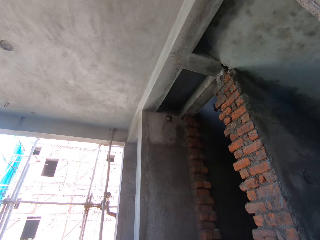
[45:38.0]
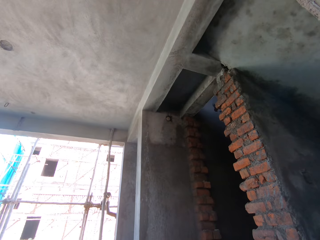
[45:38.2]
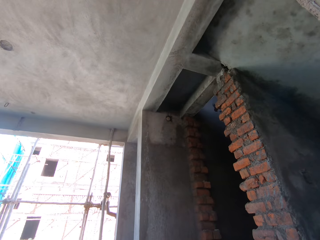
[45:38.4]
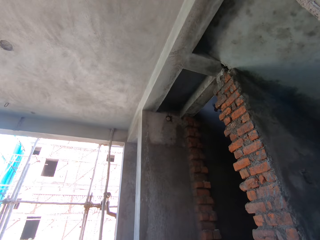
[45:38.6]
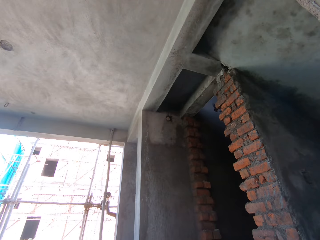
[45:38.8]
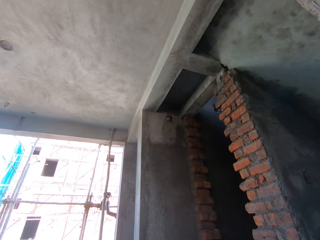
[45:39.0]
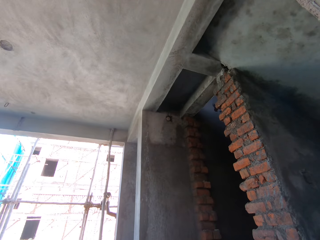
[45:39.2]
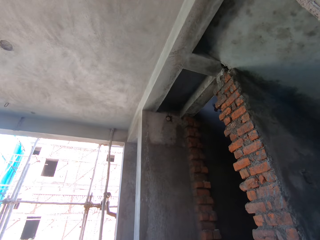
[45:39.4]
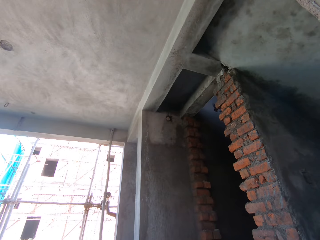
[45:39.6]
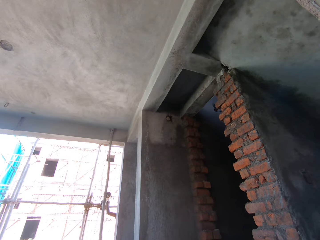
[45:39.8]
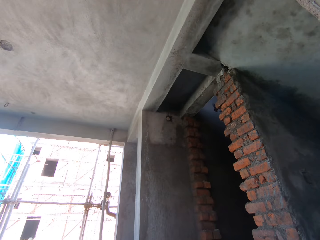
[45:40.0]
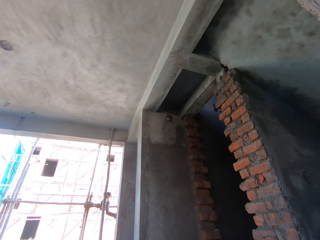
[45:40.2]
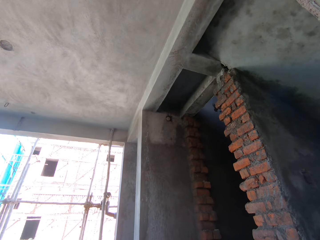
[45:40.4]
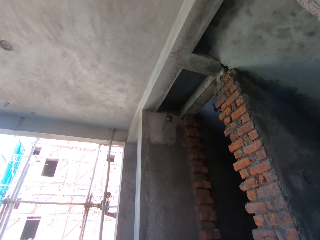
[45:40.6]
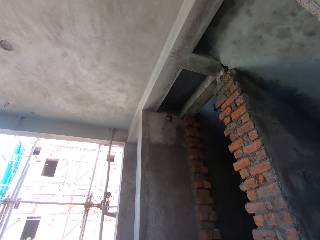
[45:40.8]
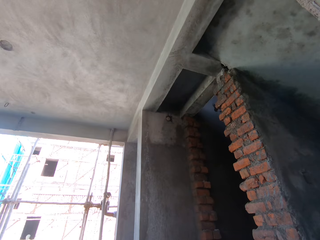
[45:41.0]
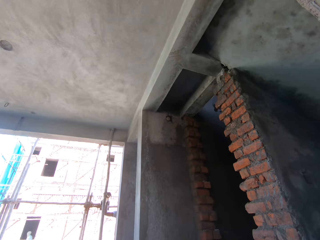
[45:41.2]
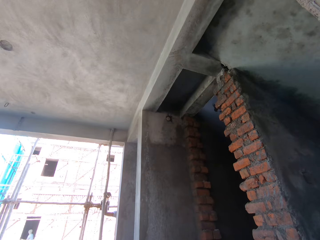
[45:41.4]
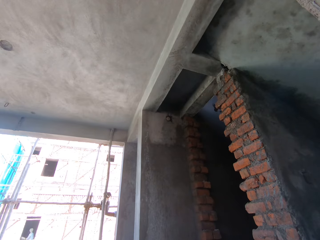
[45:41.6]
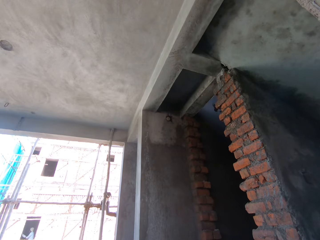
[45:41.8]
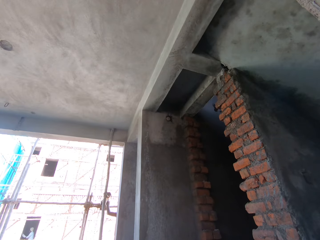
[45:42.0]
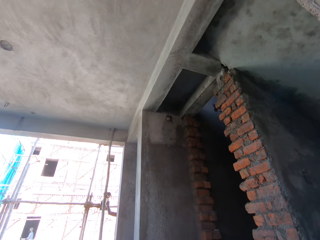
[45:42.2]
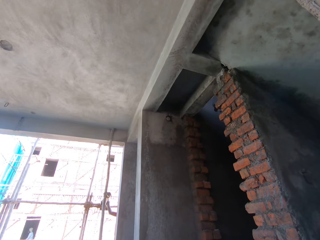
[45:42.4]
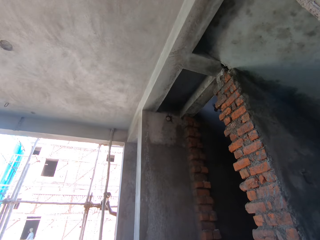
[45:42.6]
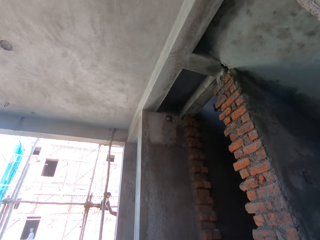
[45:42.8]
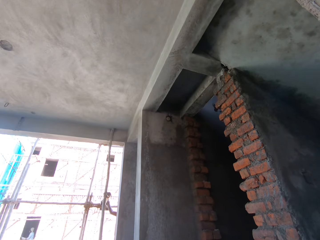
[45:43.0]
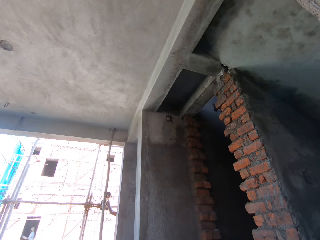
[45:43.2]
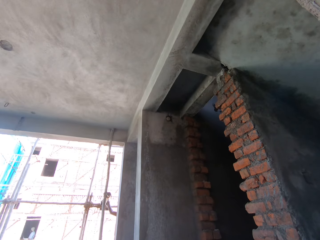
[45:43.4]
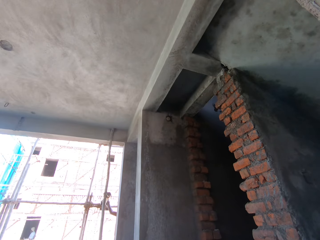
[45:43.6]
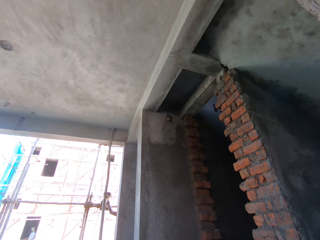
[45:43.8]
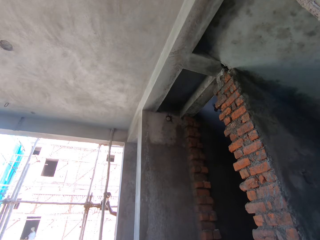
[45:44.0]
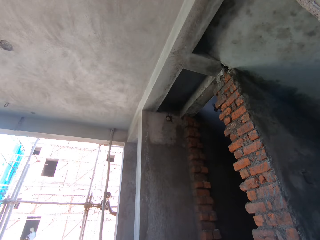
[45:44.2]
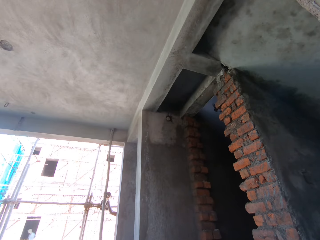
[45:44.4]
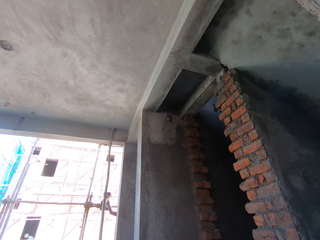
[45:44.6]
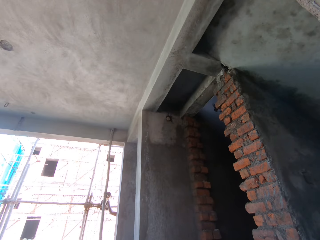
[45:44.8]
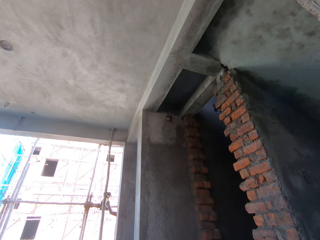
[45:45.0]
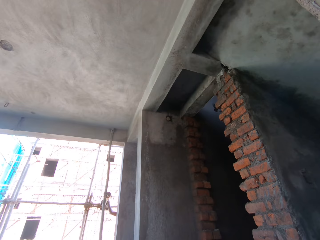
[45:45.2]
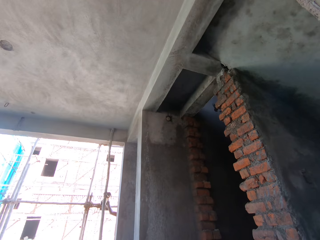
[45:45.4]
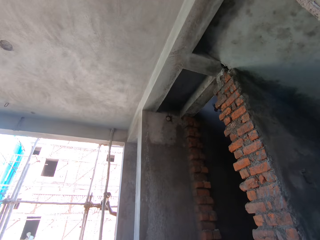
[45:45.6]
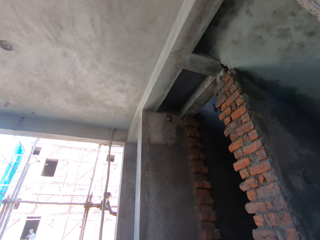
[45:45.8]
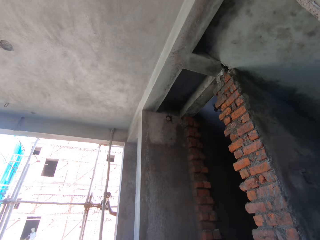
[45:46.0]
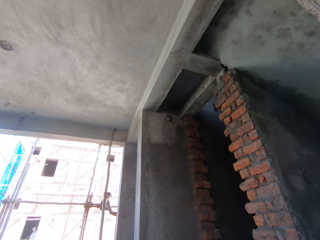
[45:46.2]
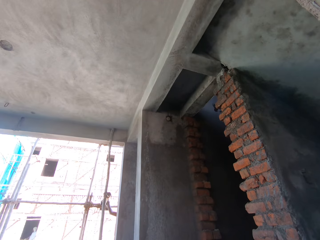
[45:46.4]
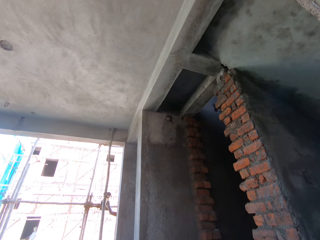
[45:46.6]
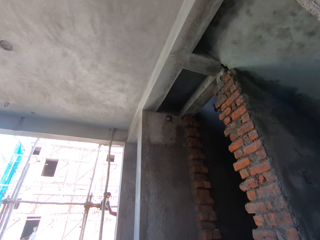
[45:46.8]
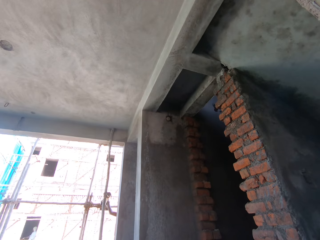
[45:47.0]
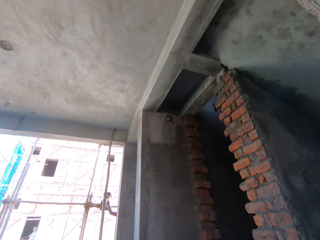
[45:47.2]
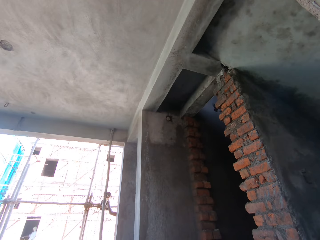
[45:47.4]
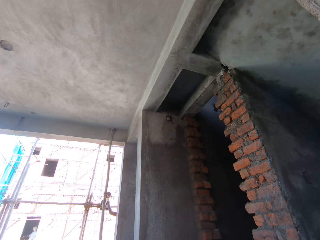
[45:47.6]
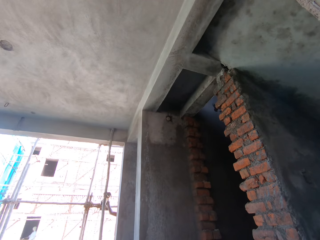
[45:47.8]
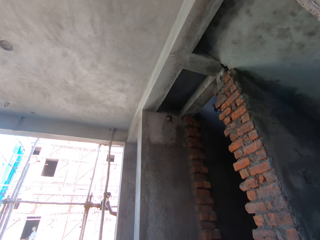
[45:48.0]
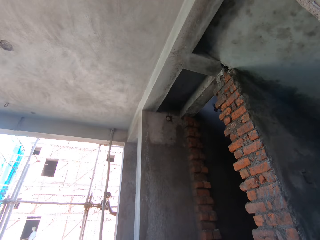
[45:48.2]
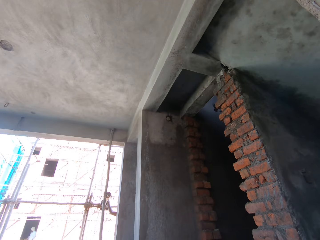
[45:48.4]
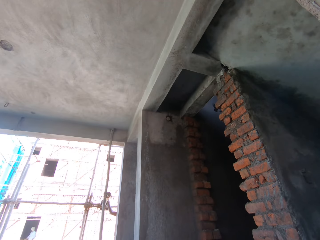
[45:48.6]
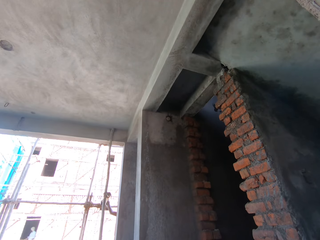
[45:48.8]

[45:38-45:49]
Another man plasters the wall with a trowel in both hands. The man holds the trowel with his left hand.

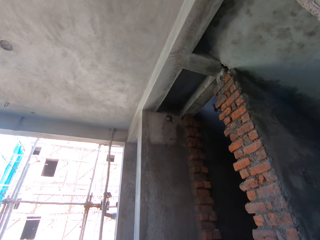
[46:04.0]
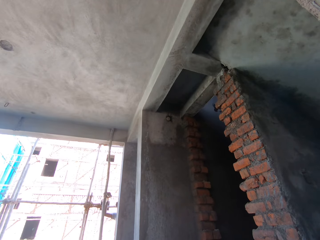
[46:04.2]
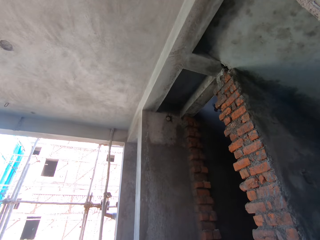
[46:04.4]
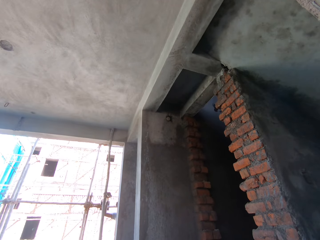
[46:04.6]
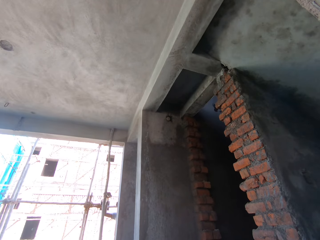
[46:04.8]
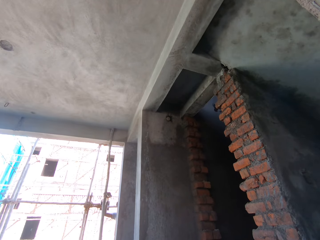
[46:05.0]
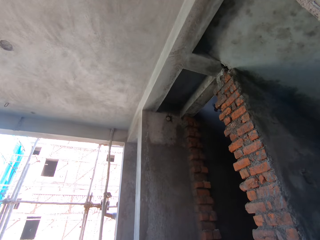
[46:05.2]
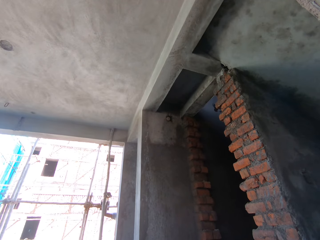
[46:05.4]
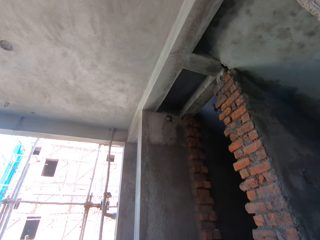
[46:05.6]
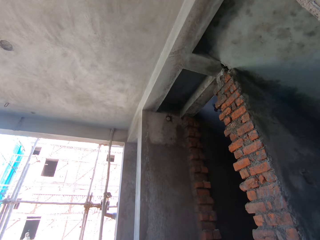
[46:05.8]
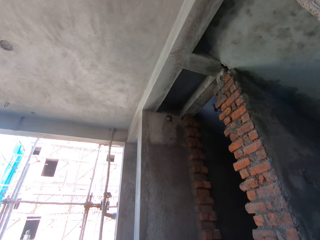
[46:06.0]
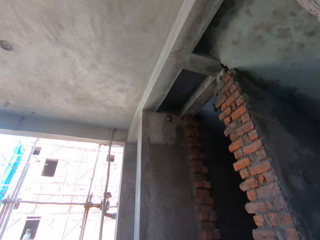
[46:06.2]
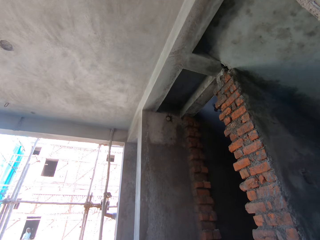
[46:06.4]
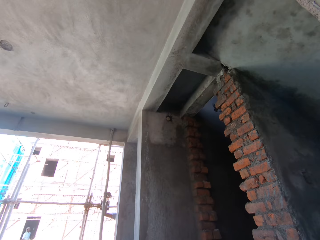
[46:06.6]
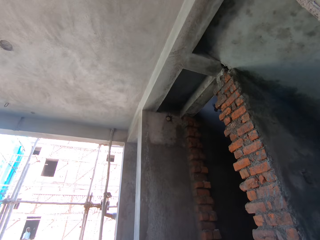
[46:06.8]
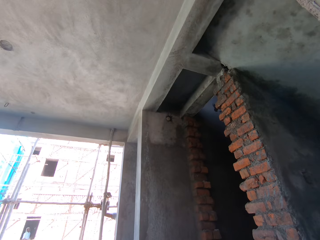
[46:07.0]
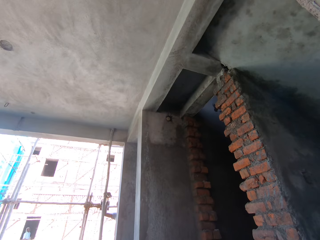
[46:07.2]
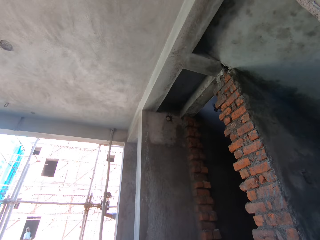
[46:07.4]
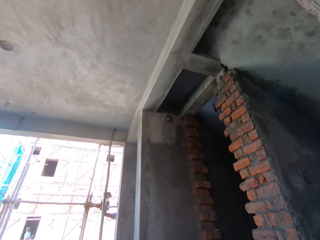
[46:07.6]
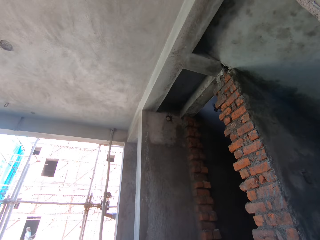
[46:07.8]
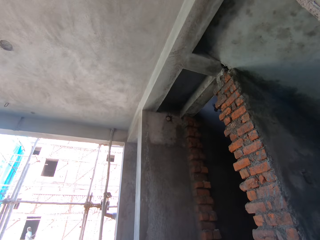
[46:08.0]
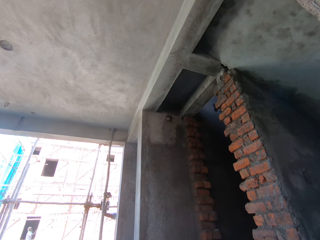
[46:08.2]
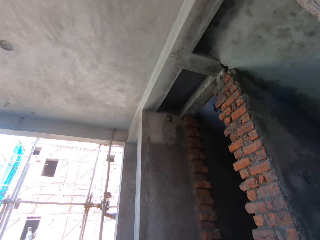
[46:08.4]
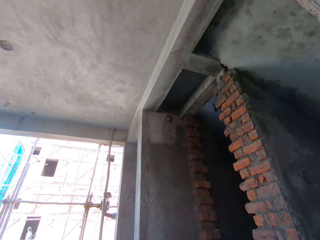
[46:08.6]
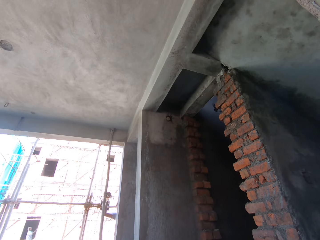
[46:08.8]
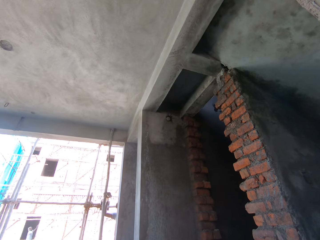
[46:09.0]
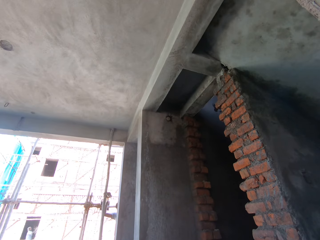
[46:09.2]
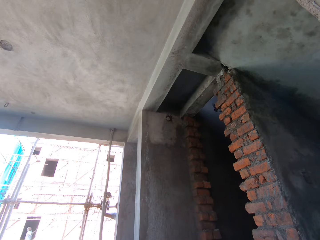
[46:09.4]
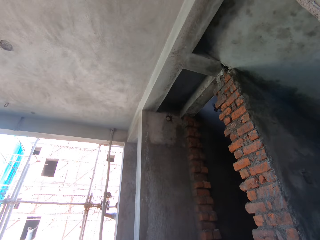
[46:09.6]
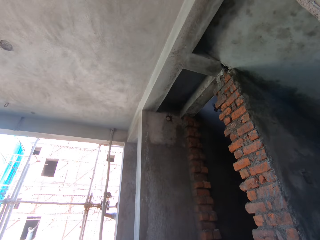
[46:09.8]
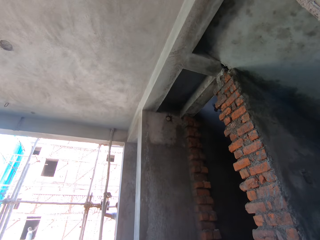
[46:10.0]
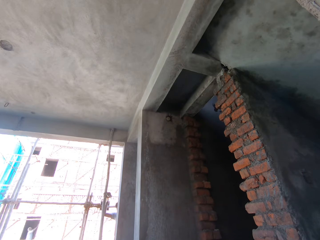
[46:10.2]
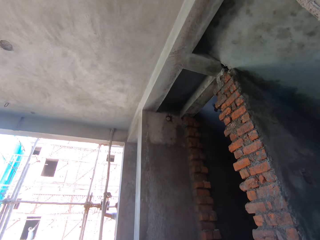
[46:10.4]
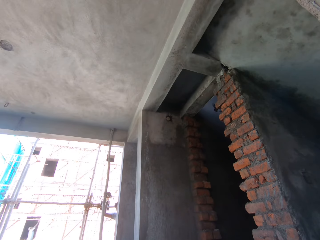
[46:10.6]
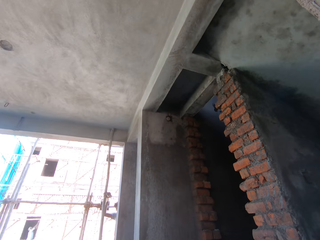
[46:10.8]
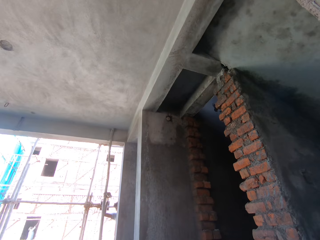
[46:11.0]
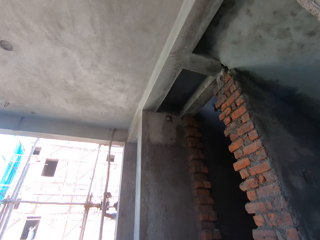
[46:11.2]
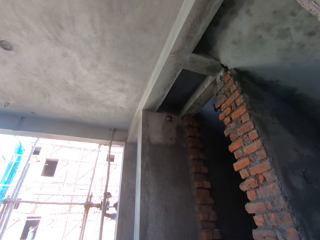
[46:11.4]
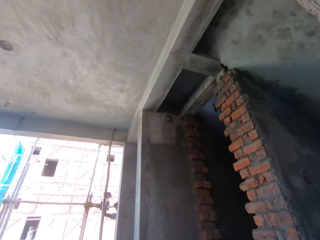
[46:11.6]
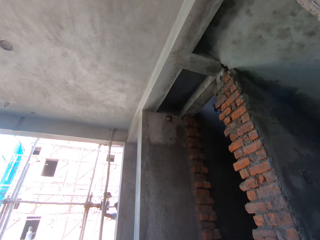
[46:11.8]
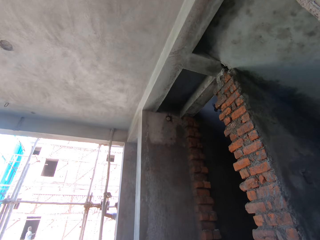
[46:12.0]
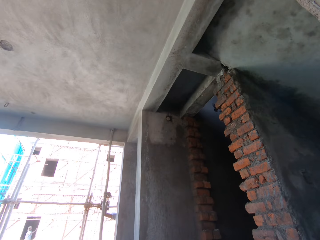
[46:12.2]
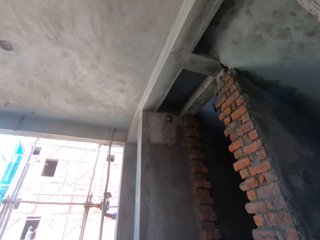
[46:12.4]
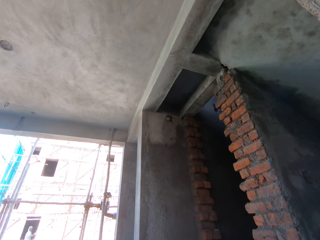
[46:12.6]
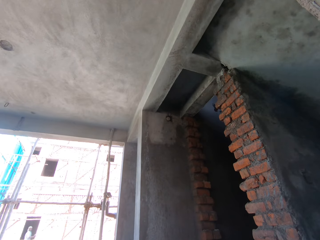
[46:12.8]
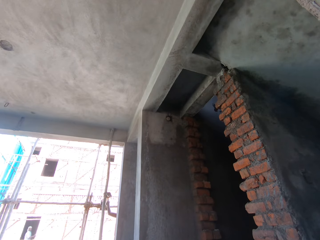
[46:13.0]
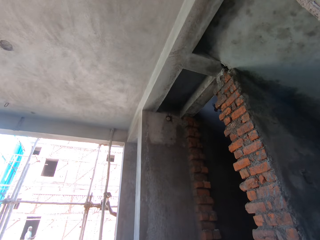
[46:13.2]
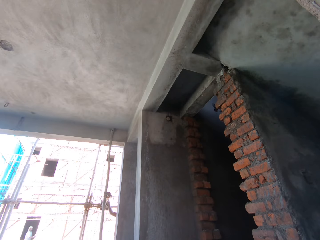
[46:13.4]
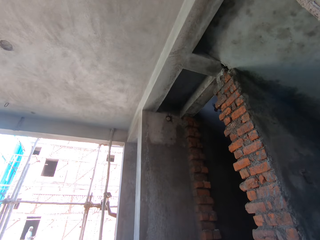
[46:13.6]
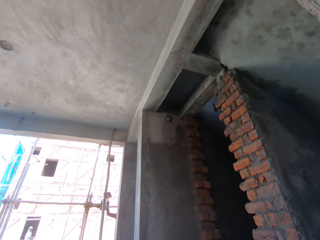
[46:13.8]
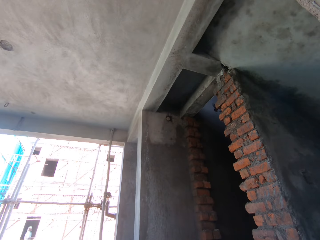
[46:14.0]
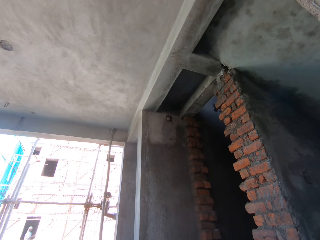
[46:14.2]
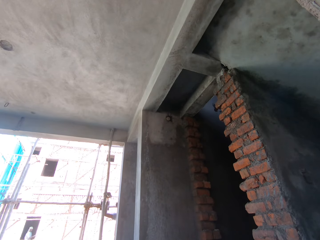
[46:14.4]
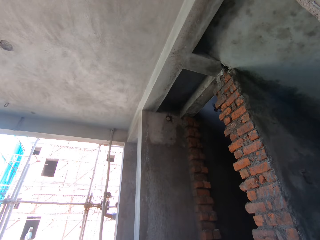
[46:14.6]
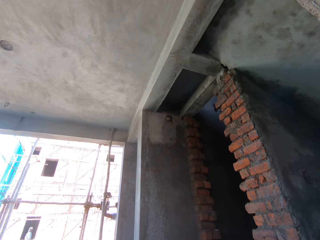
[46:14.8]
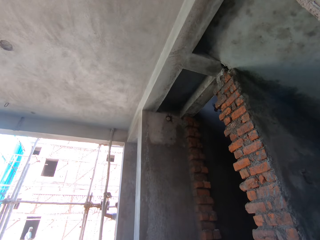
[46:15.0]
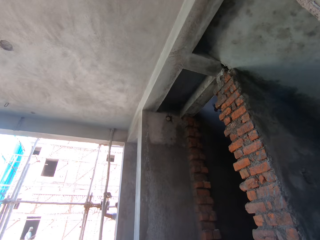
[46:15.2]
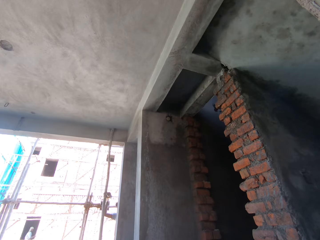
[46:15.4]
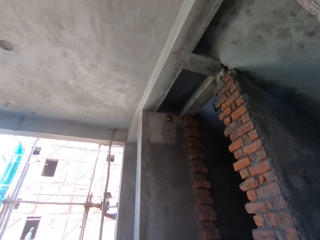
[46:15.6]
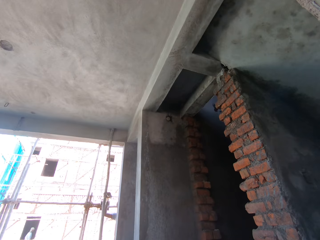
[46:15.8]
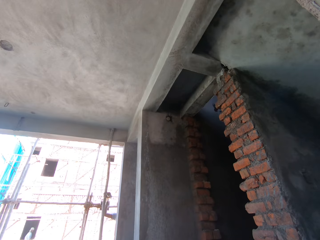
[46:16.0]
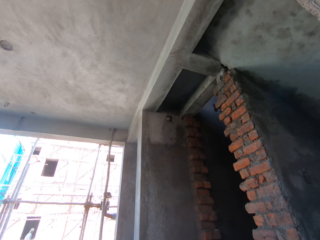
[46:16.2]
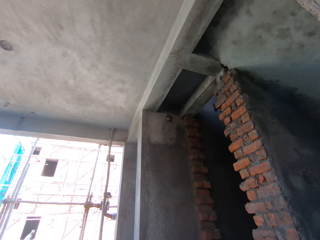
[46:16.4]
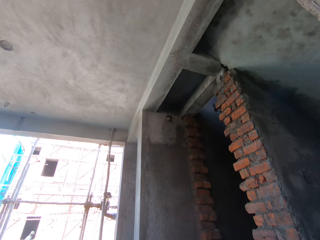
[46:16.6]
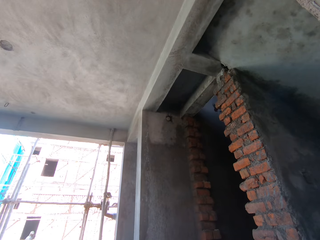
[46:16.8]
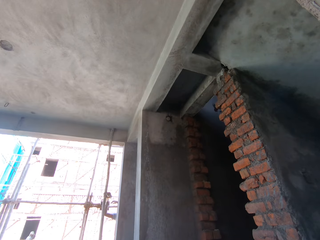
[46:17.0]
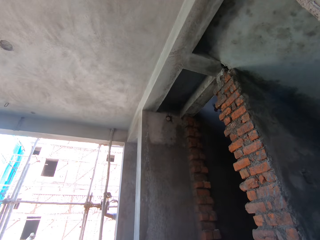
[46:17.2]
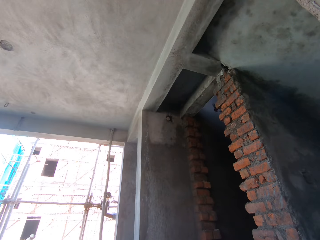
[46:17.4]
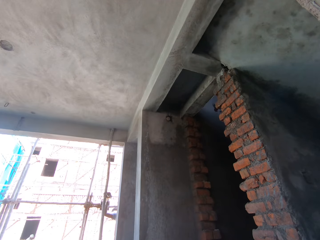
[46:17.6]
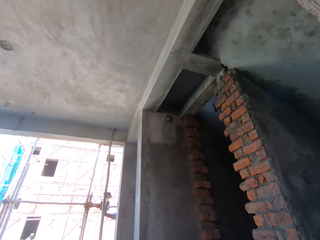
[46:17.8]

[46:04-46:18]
The man holds the trowel with sand in his right hand. The man pours the sand from the trowel with his right hand. The man scrapes the wall with a float trowel in his right hand.
